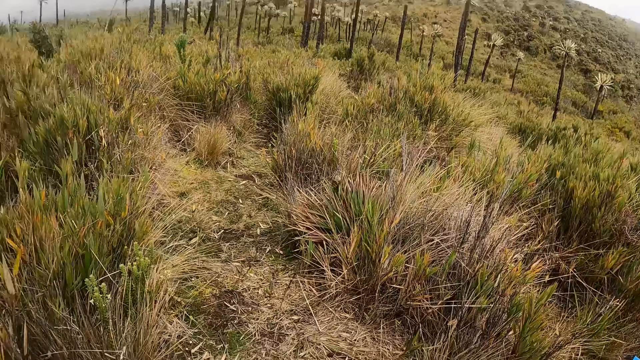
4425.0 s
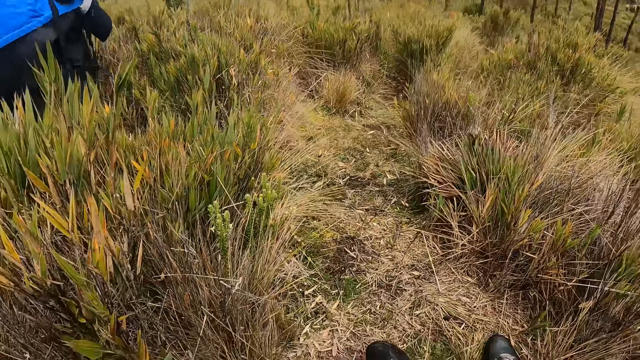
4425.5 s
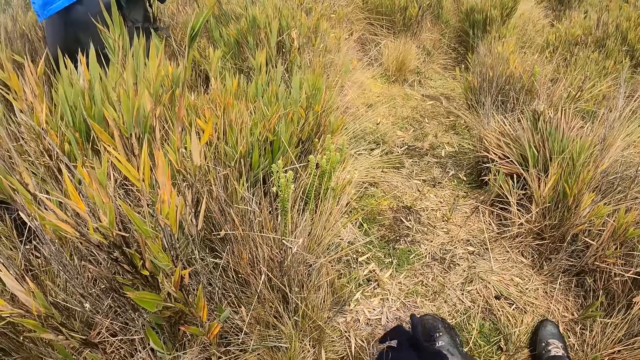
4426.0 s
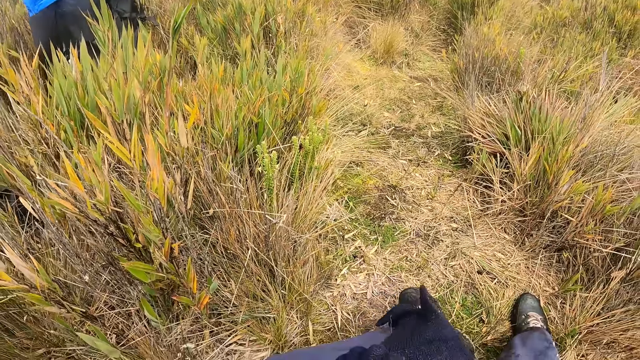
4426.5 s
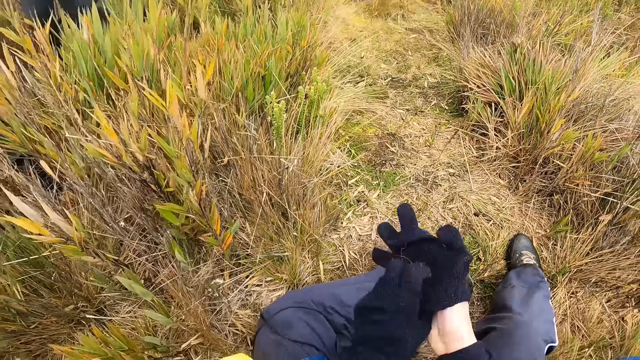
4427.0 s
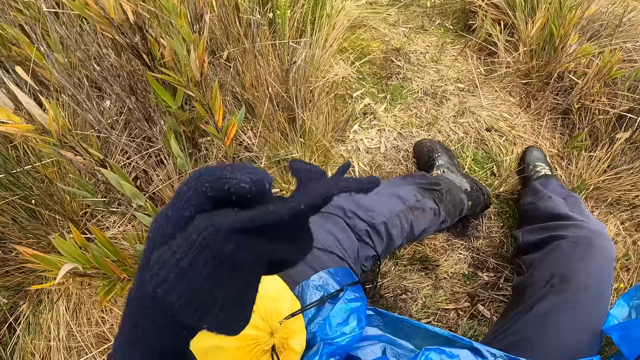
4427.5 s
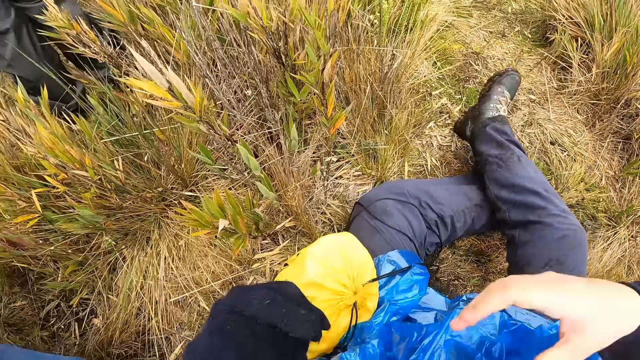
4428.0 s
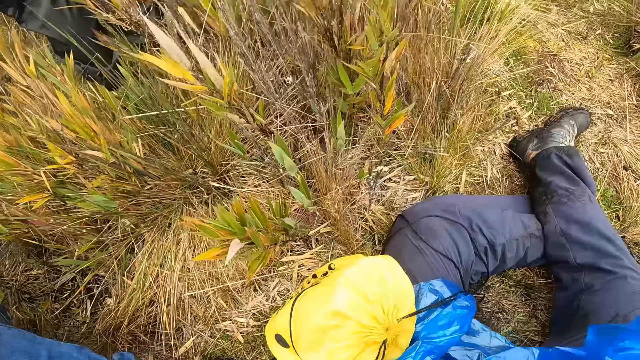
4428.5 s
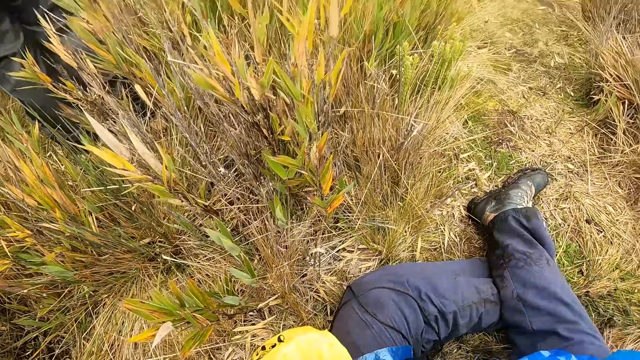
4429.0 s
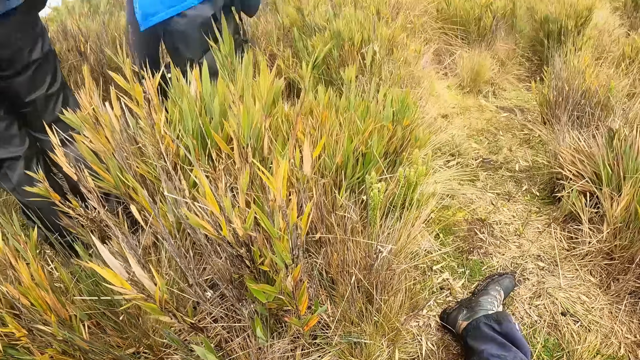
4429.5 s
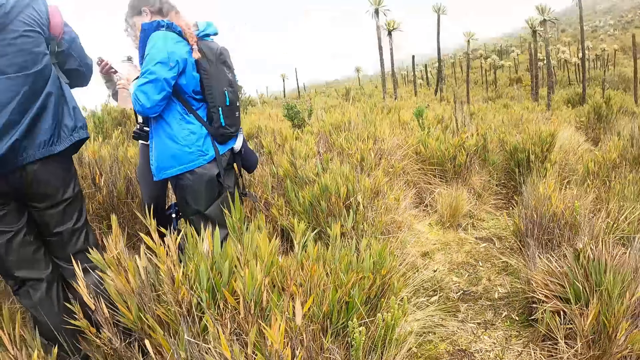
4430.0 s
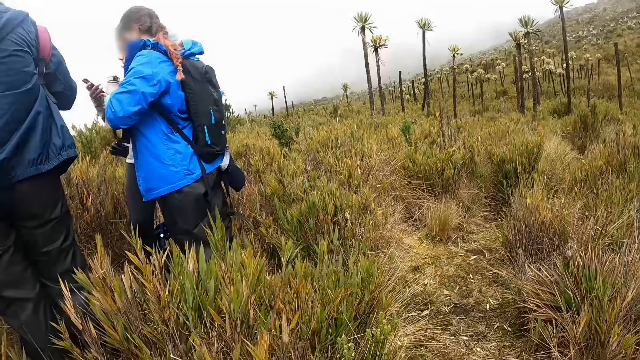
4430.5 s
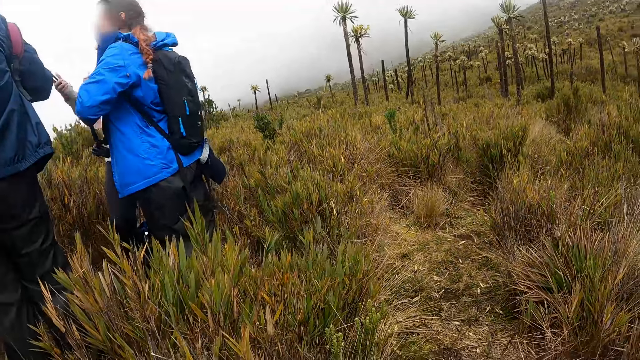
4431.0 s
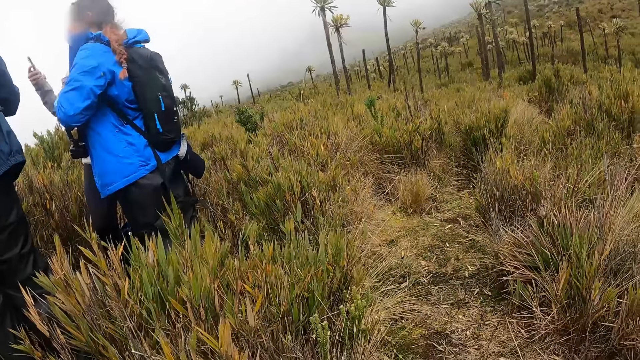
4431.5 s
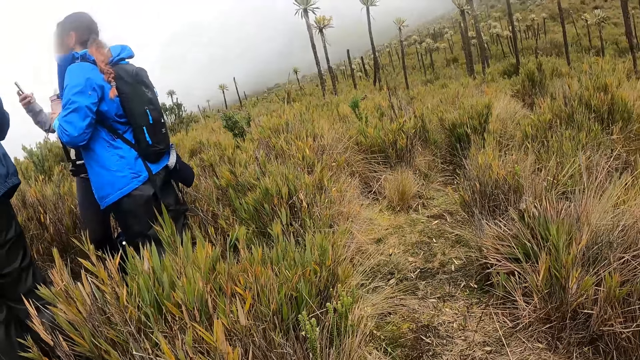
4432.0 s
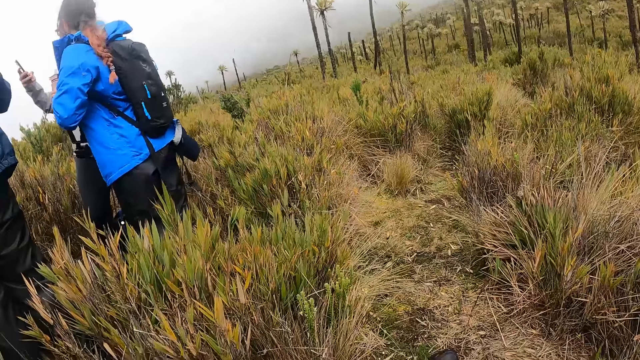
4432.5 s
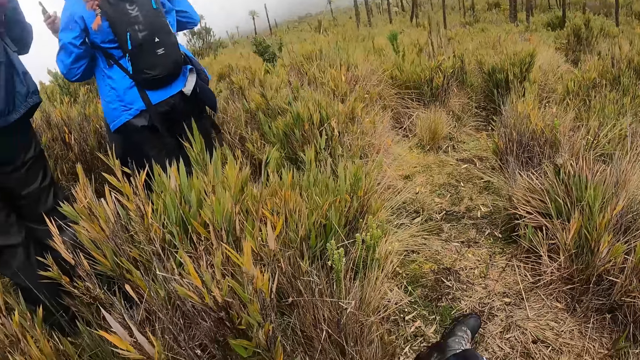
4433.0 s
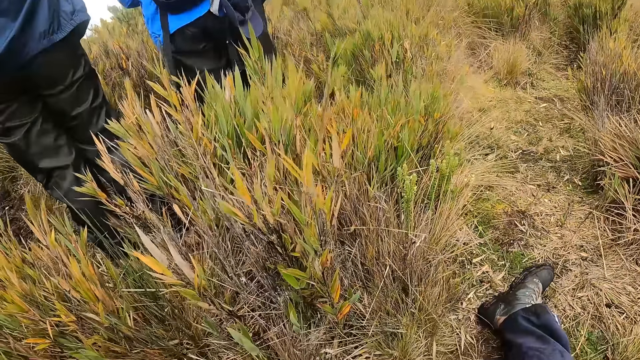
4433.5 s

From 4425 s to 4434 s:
The camera wearer wears the glove on her right hand with her left hand. She removes the glove on her right hand with her left hand. She picks up a paper.

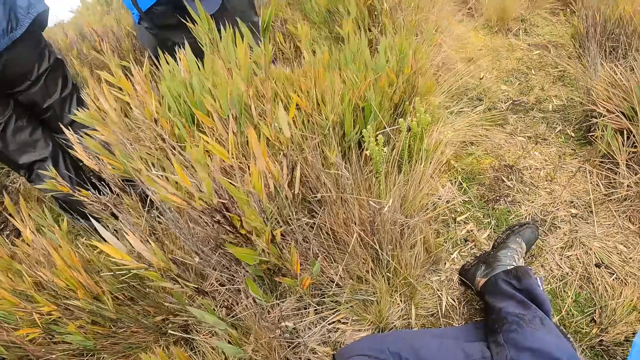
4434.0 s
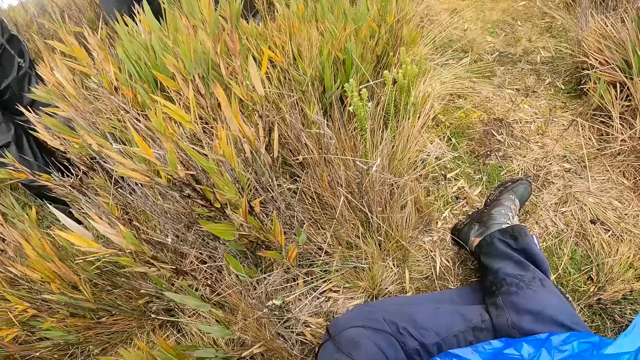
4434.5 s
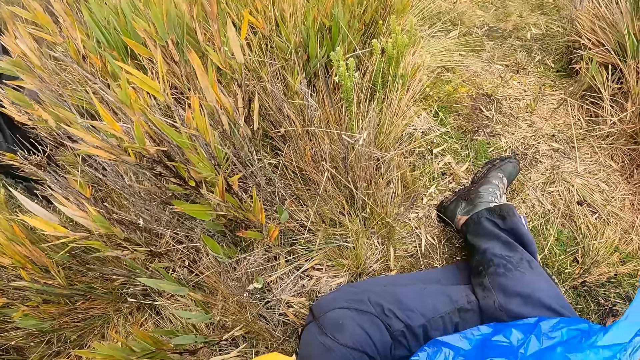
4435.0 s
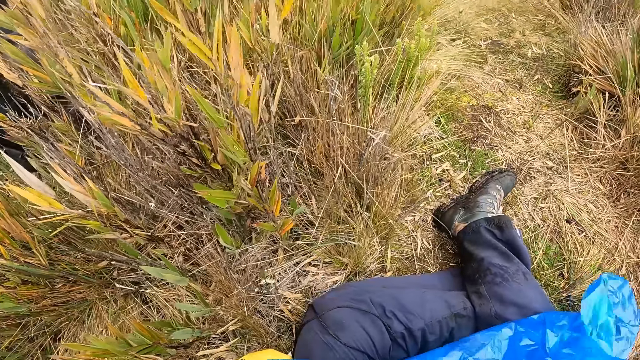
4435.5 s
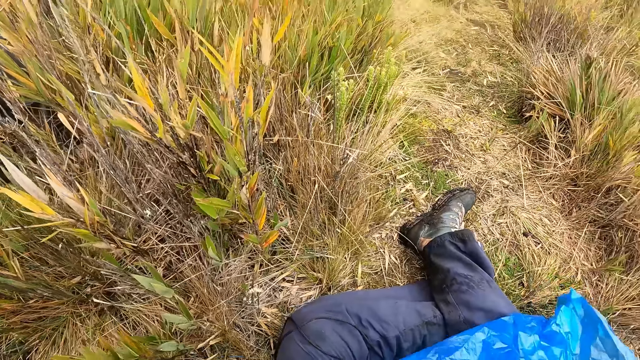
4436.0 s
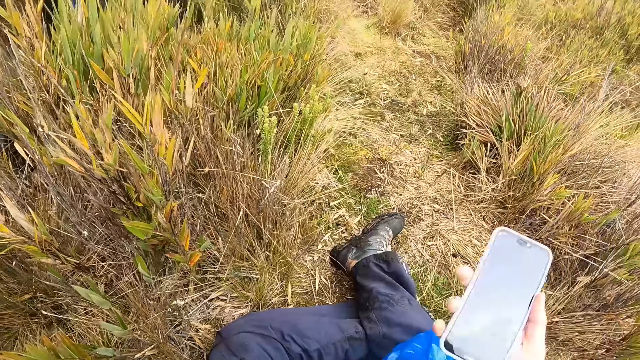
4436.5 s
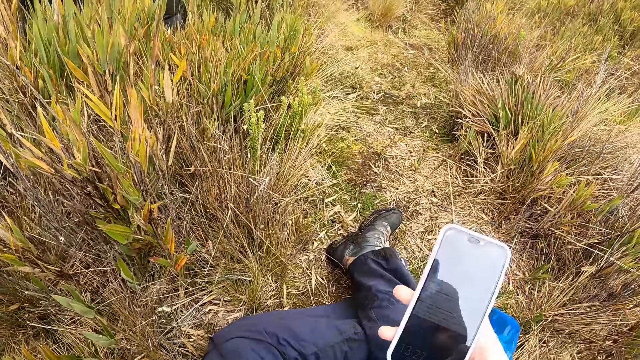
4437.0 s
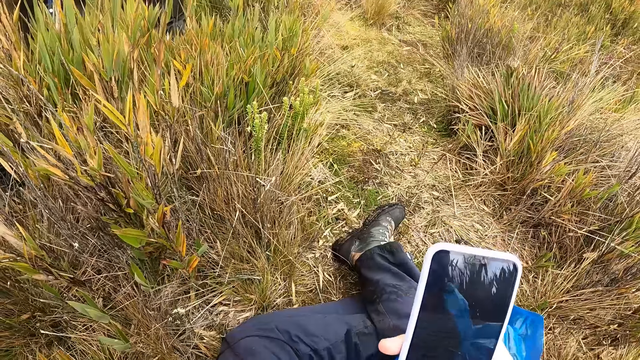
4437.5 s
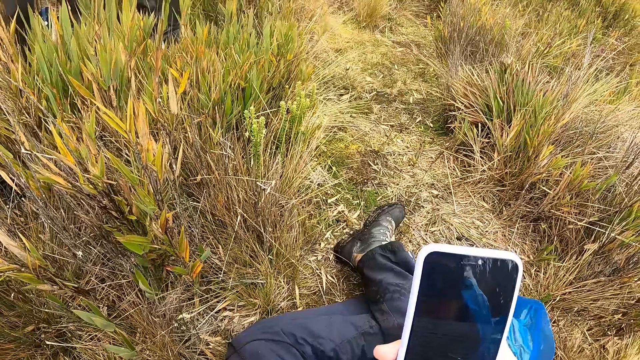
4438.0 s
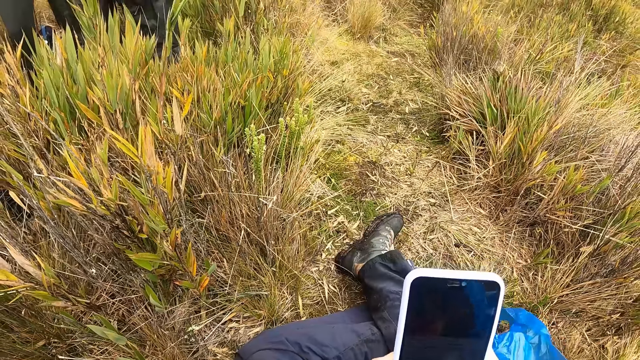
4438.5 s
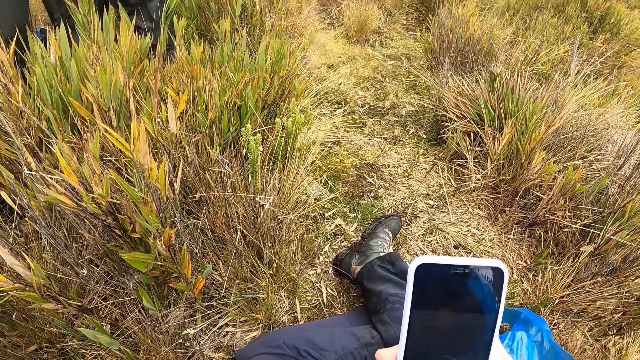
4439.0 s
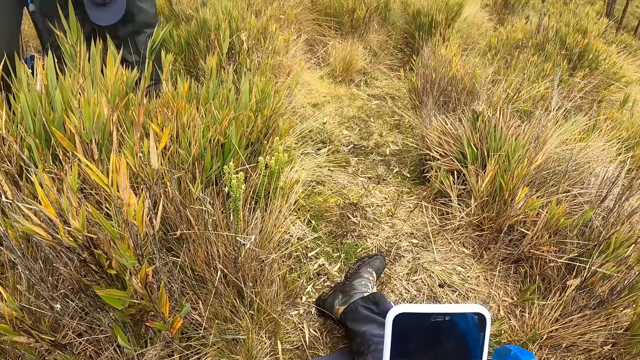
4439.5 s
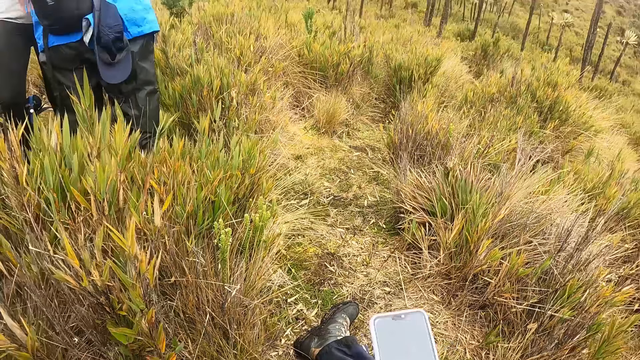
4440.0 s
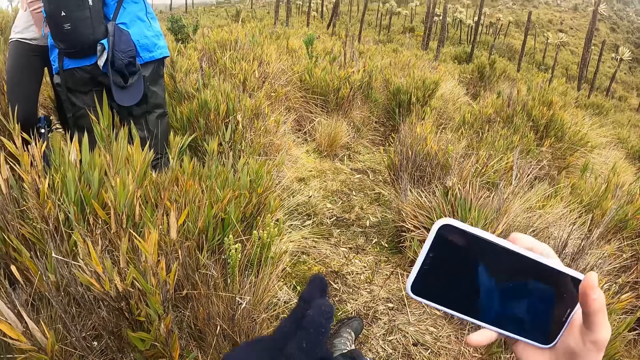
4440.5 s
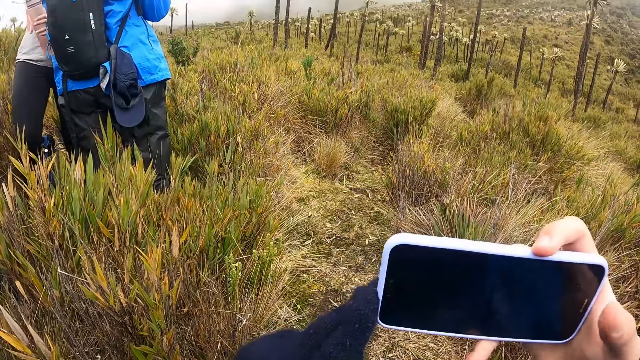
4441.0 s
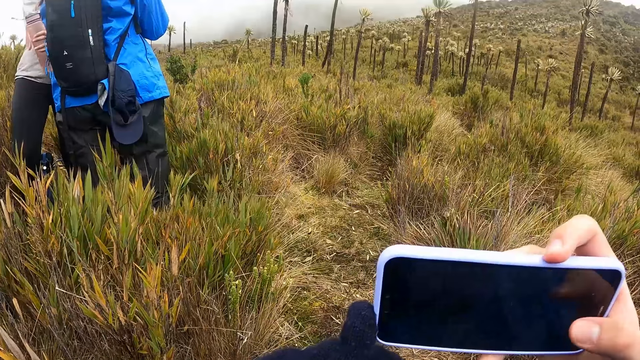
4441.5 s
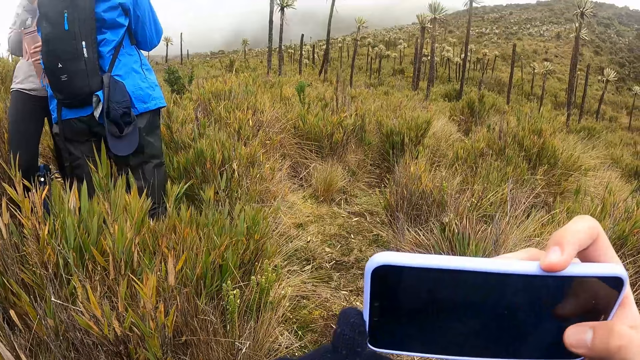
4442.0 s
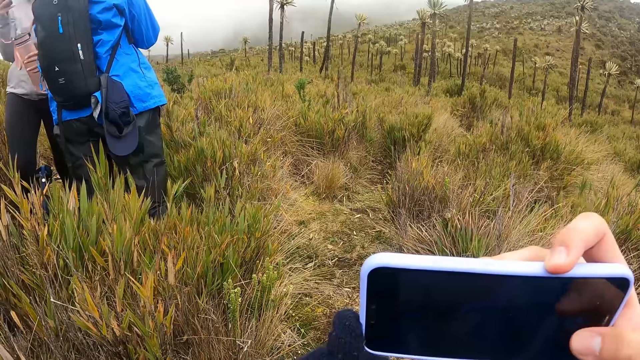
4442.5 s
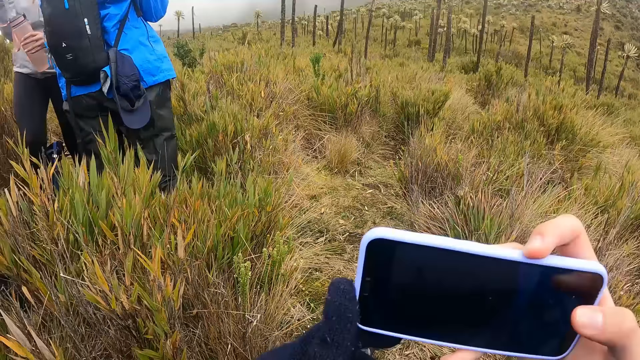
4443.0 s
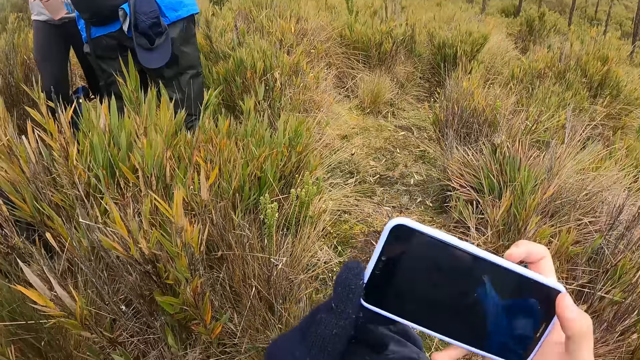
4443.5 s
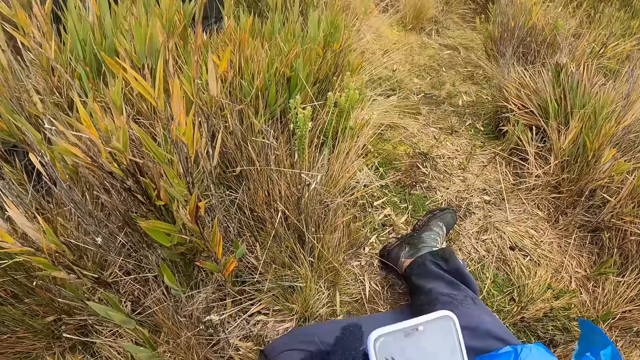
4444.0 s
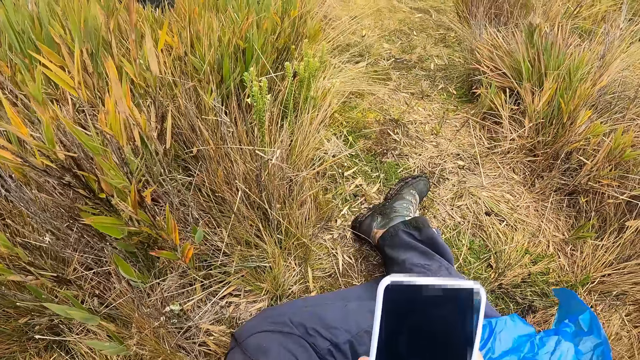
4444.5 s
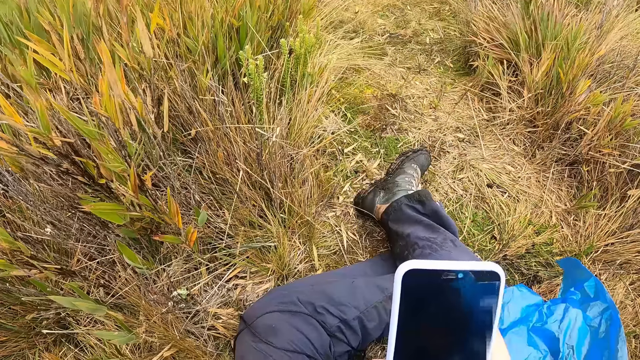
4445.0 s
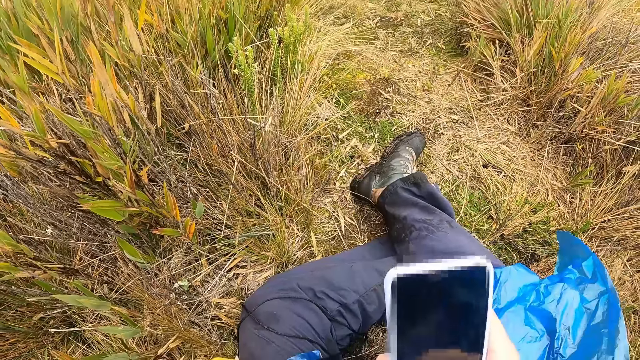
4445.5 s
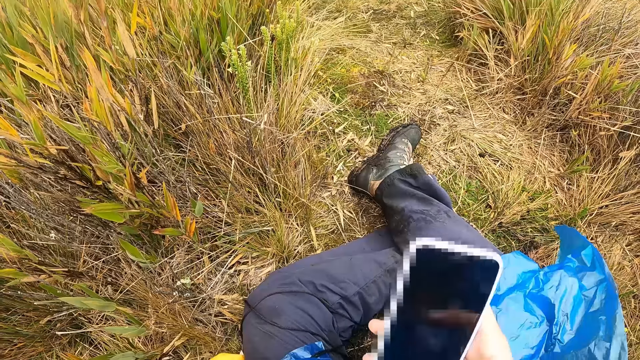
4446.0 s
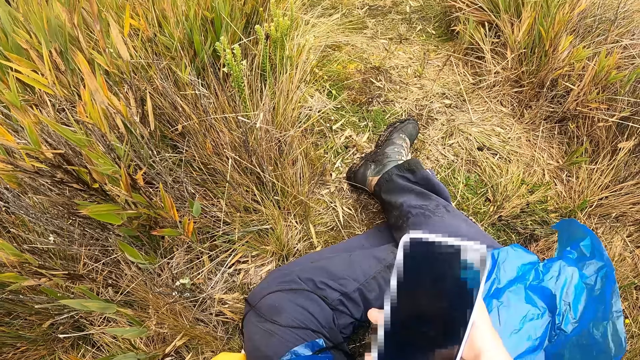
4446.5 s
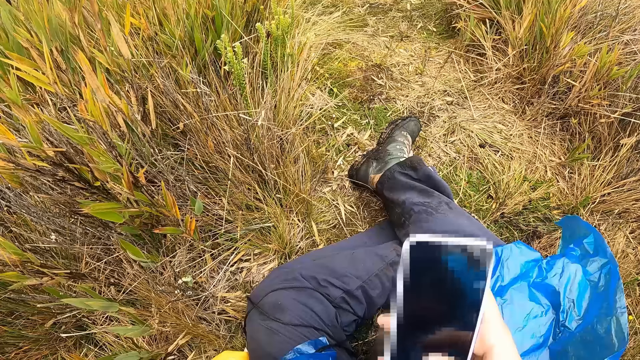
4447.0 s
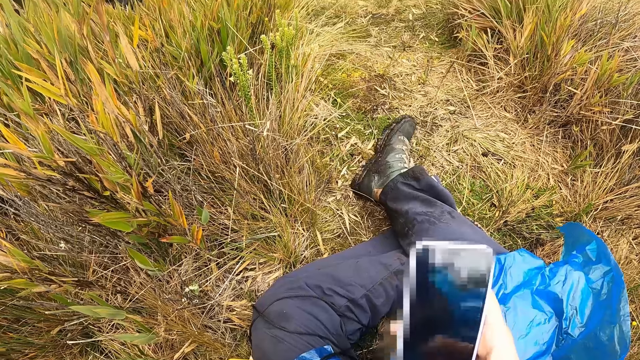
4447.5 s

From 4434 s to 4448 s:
The camera wearer lifts a phone. She operates the phone with her right hand. She rotates the phone. She takes a photo. She taps the phone. She rotates the phone. She taps the phone.
